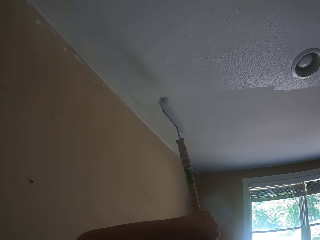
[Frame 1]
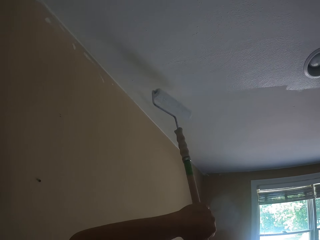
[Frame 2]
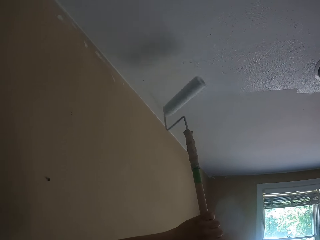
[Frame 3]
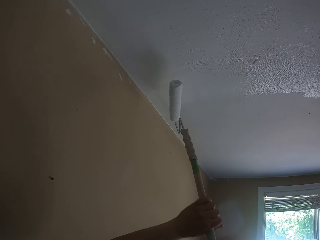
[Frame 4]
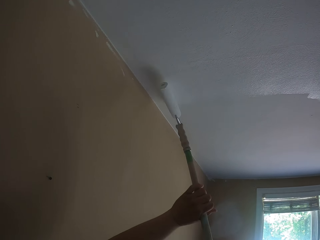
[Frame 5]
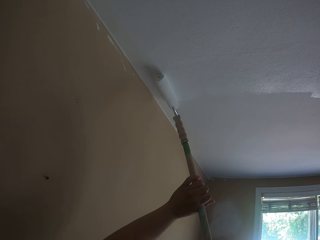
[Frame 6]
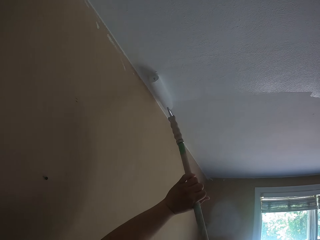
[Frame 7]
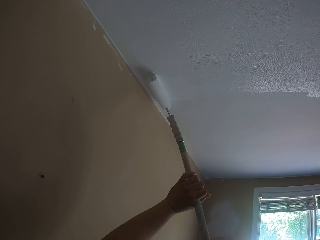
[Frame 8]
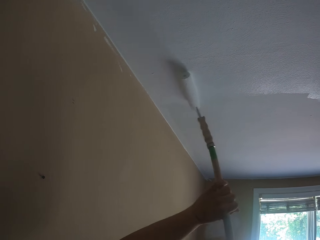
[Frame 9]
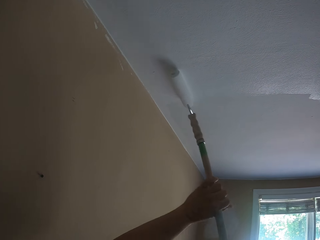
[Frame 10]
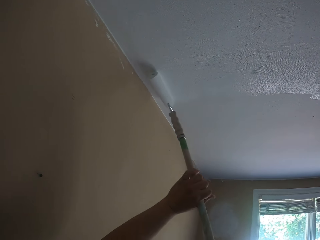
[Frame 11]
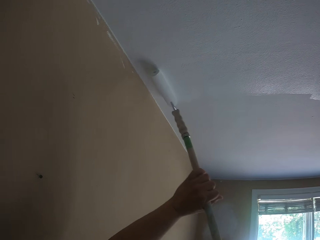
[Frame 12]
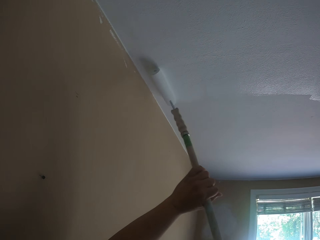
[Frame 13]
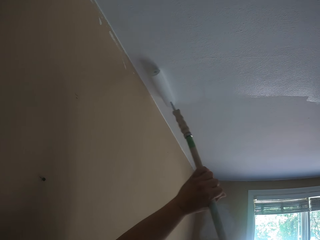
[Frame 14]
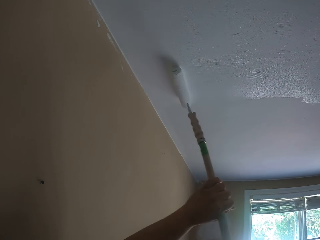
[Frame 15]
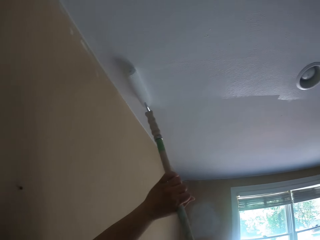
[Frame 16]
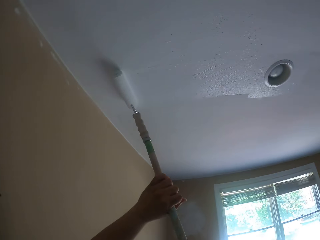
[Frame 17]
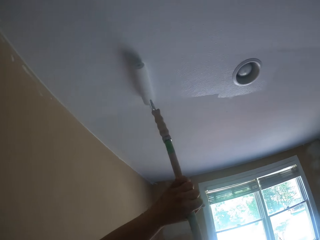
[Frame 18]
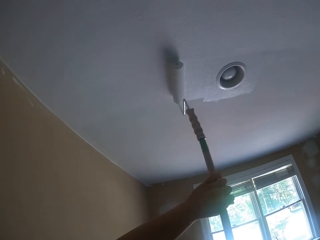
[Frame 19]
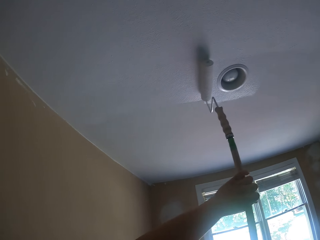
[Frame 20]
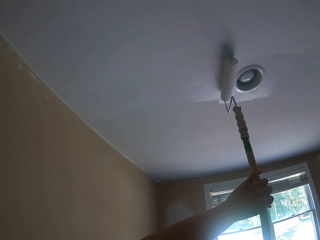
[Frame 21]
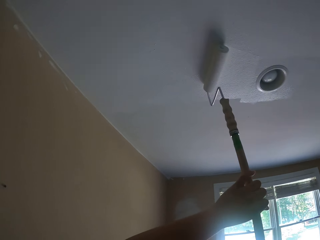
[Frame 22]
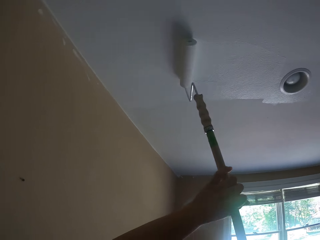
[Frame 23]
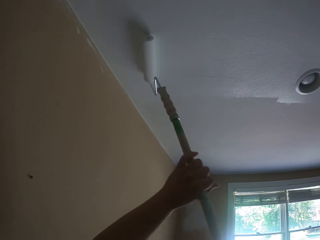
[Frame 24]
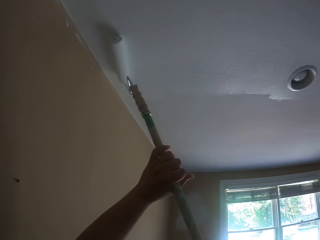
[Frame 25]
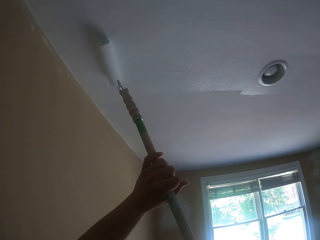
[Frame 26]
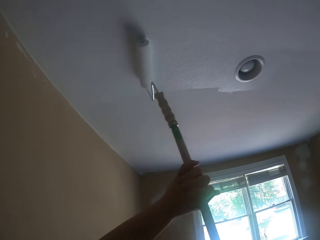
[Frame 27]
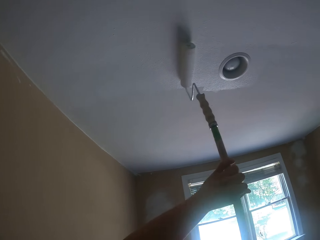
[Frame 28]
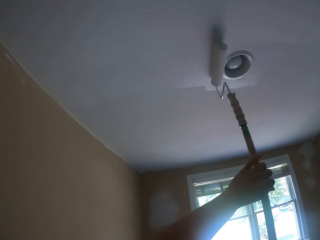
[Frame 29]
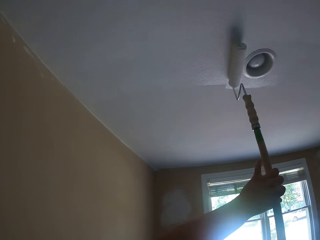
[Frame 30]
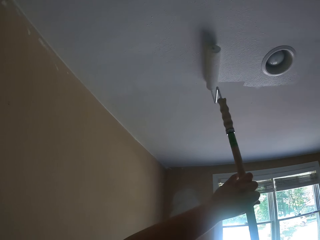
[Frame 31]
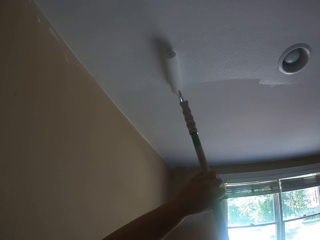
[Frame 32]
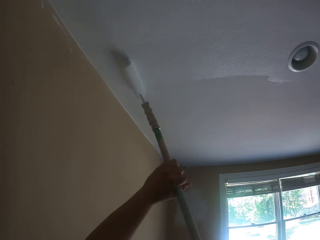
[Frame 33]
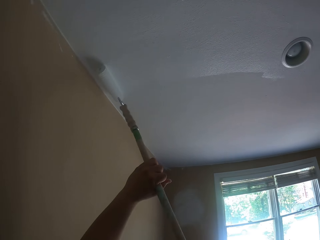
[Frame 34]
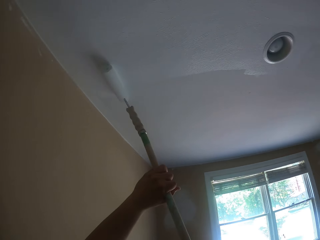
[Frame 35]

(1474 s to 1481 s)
The camera wearer flips the paint roller. They paint the ceiling with the paint roller.

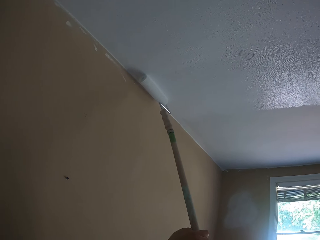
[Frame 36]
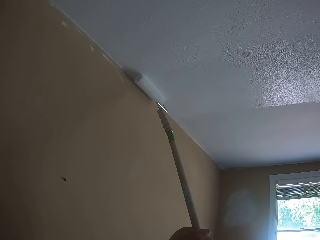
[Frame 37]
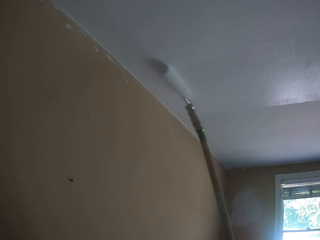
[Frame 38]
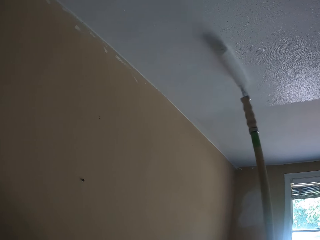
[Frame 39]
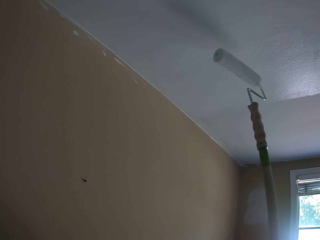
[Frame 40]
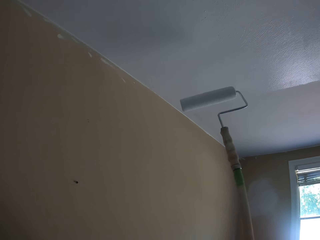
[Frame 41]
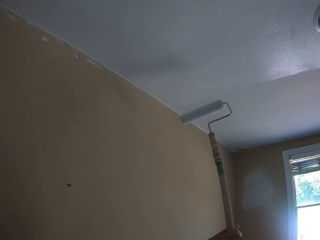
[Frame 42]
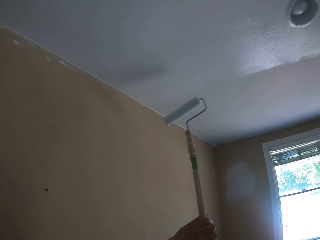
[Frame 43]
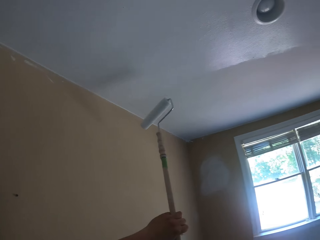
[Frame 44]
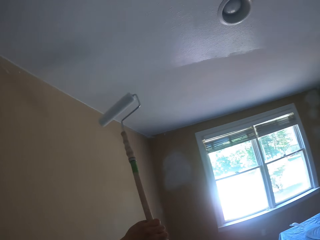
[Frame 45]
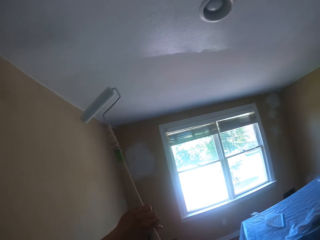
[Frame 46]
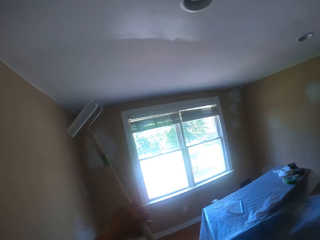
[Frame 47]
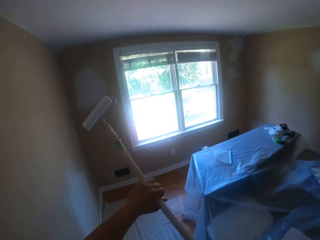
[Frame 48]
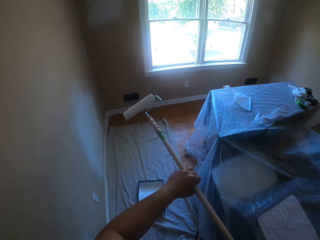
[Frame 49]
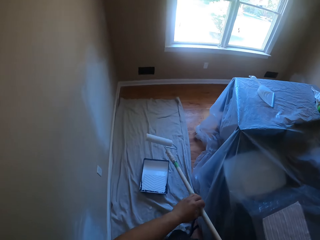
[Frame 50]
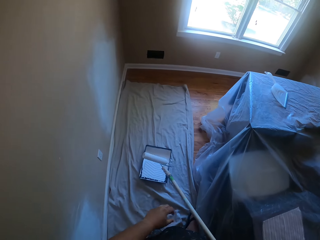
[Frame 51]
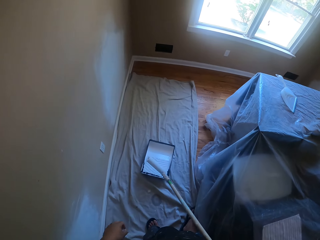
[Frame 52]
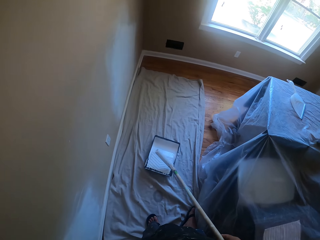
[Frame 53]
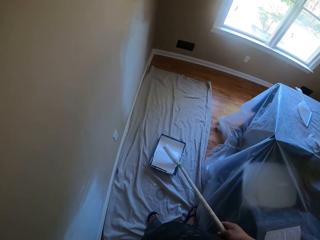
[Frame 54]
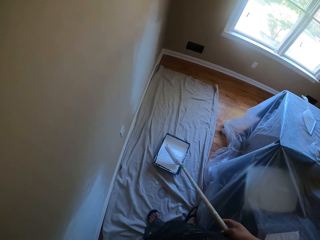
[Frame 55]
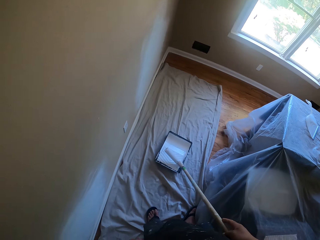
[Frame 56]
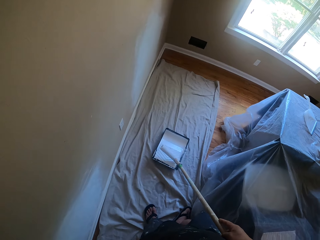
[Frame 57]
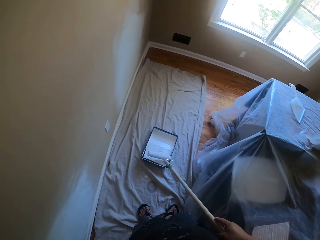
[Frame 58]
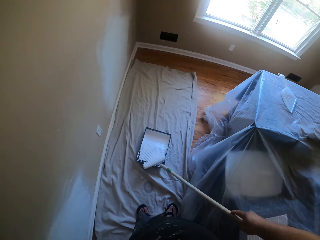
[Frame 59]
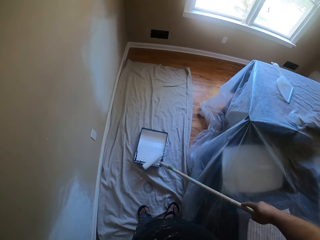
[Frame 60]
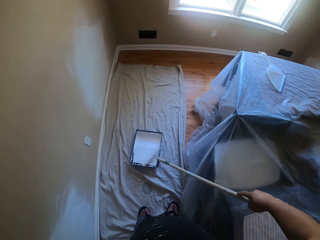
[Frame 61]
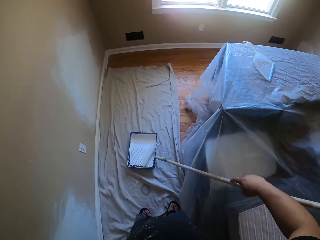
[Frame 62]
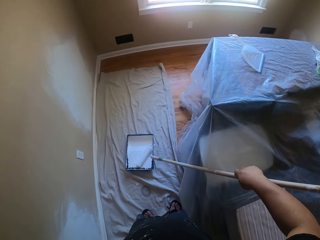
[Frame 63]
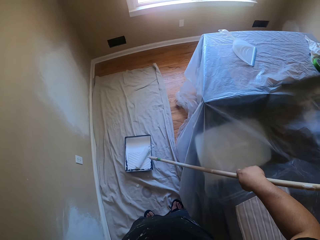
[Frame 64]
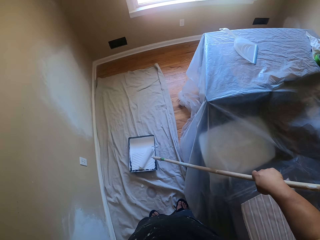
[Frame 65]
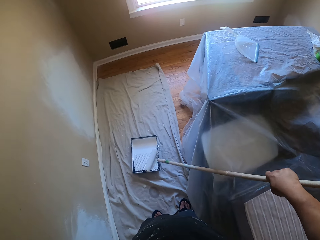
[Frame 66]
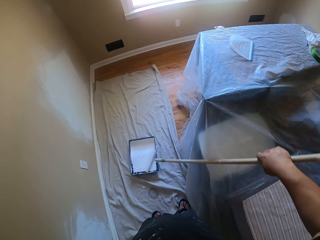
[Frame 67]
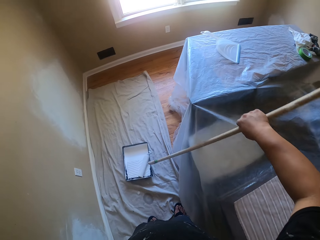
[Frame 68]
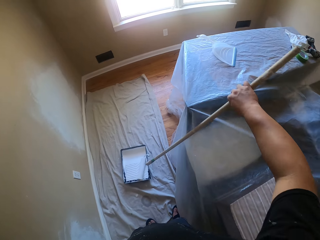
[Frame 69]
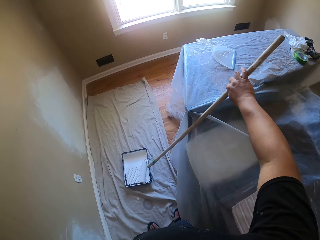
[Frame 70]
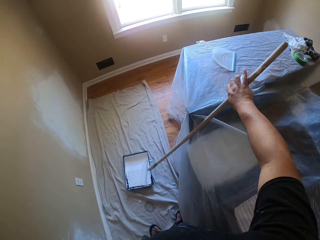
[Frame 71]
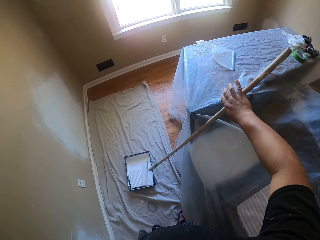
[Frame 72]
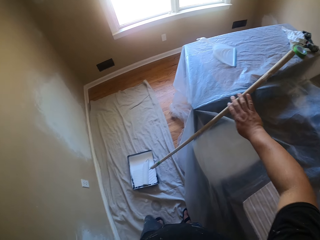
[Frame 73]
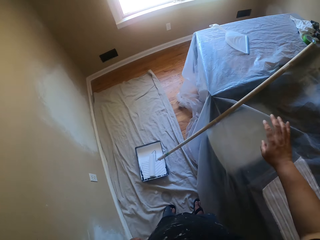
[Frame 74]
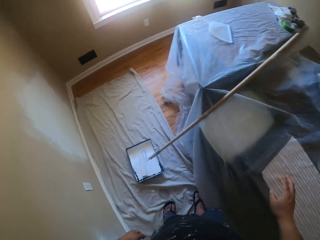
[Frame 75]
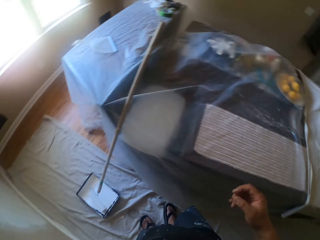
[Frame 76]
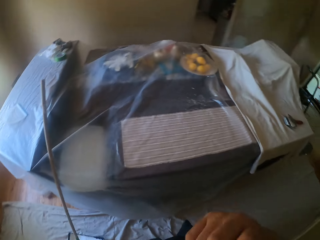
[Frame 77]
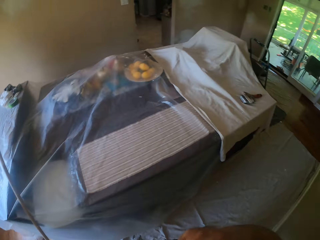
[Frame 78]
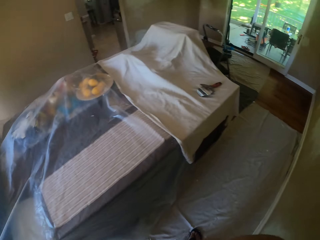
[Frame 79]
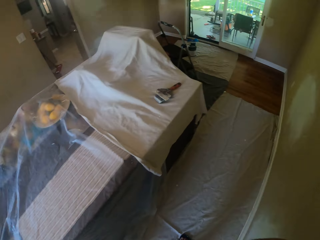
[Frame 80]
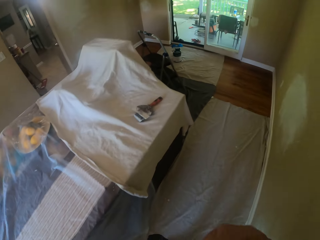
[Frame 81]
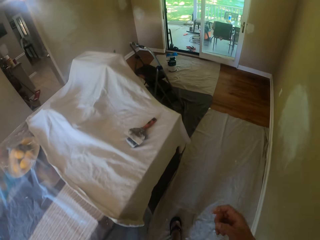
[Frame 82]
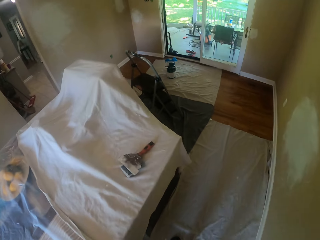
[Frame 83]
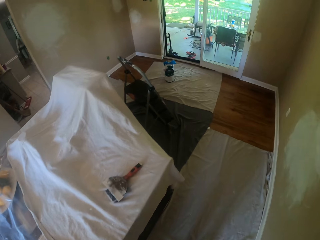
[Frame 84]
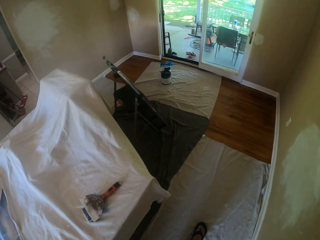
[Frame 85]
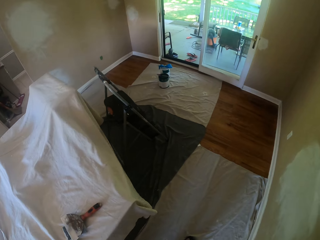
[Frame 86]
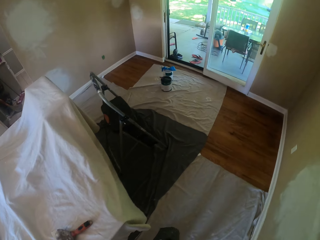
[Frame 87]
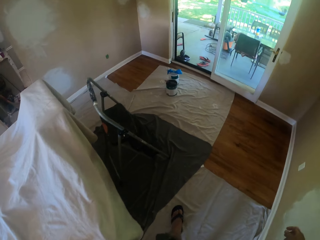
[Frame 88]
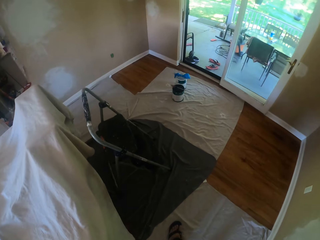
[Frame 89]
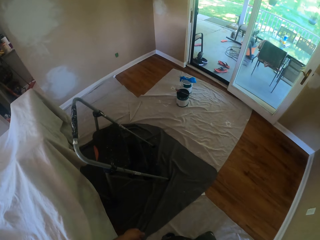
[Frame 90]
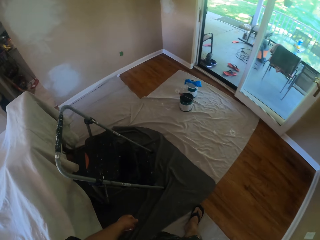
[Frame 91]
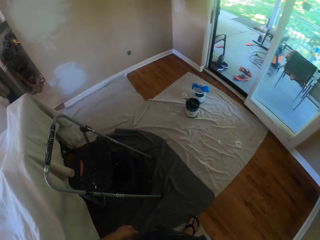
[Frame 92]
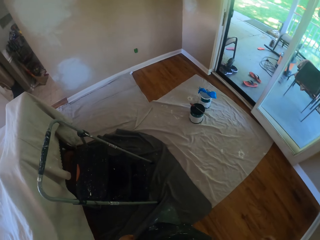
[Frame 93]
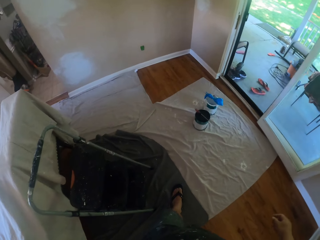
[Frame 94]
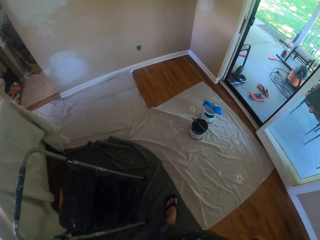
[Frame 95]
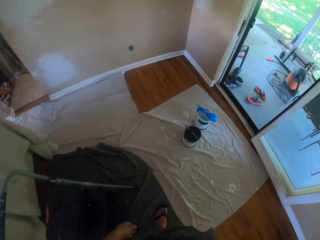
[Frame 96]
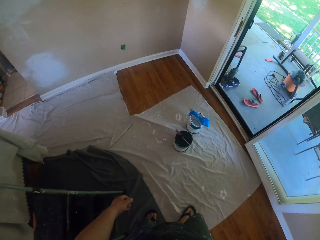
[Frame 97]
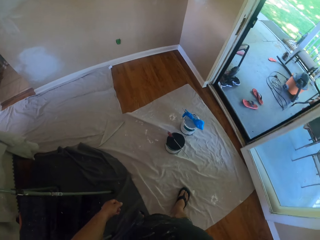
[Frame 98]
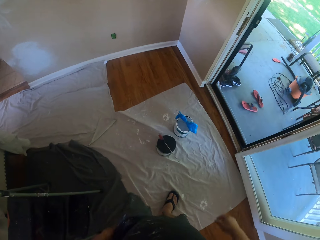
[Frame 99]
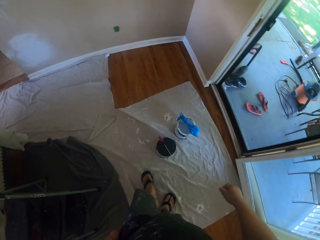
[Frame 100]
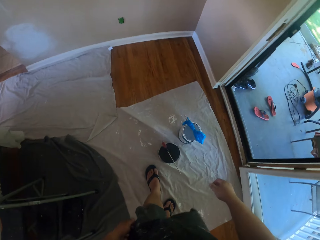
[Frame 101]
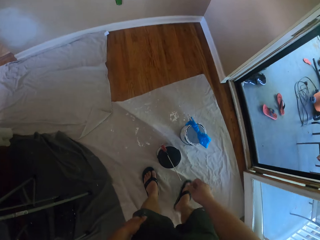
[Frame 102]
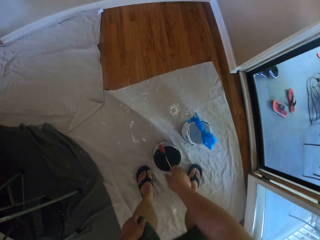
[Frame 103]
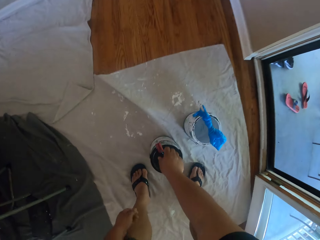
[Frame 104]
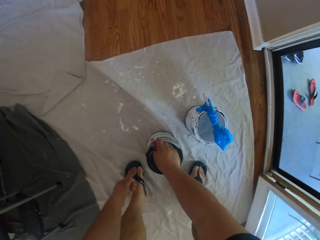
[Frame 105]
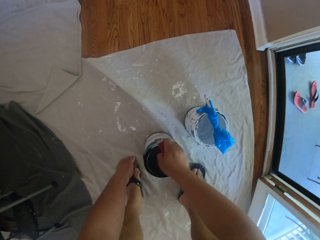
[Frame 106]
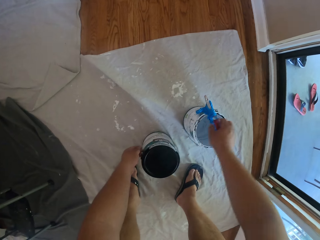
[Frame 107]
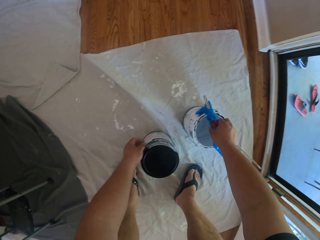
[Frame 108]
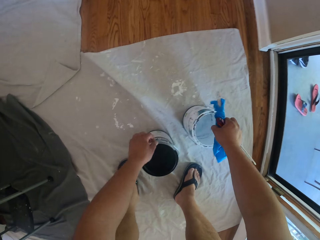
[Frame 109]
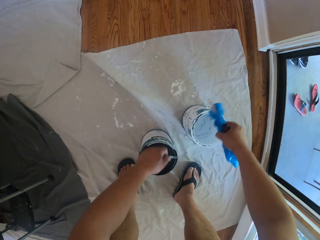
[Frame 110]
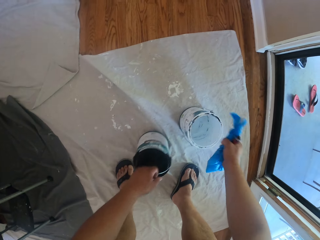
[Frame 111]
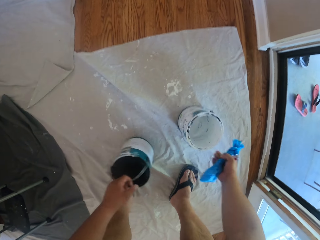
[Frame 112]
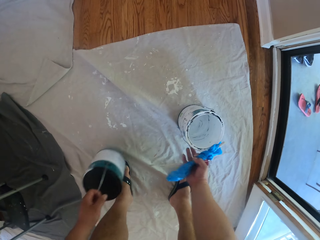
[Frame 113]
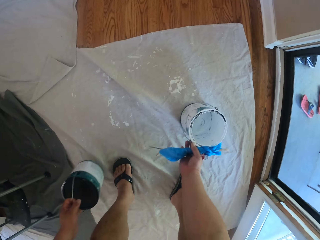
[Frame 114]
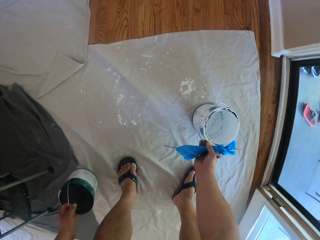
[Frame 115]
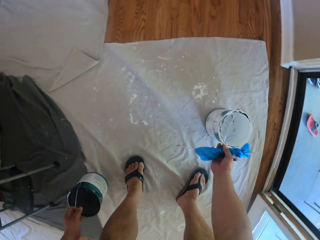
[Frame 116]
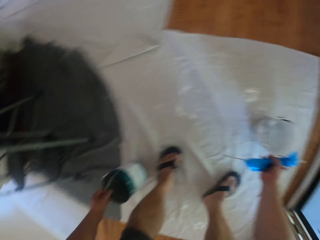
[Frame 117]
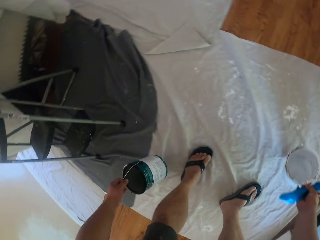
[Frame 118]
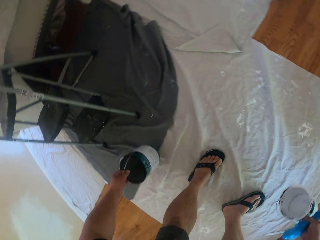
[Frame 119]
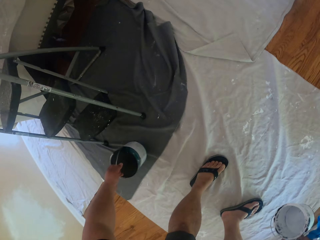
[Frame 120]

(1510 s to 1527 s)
The camera wearer pulls the paint roller off the ceiling. He rolls the paint roller on the paint tray. He supports the paint roller on the table. He drops the paint roller. He pulls his hand off the paint roller. He holds something with his hand. He walks around the room. He picks something. He carries the paint buckets from the floor. He picks something again. He picks up a paint tin and pushes the tin aside.
